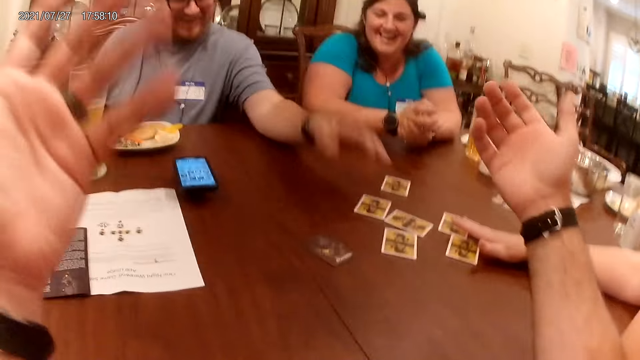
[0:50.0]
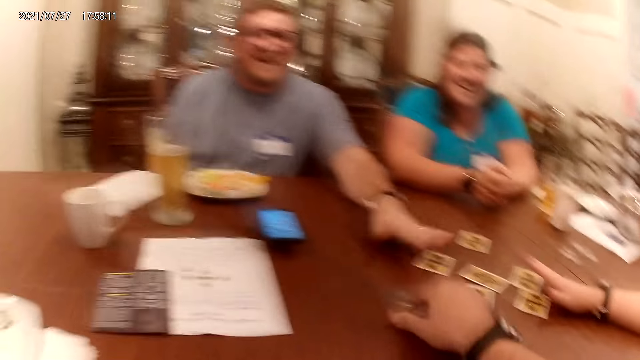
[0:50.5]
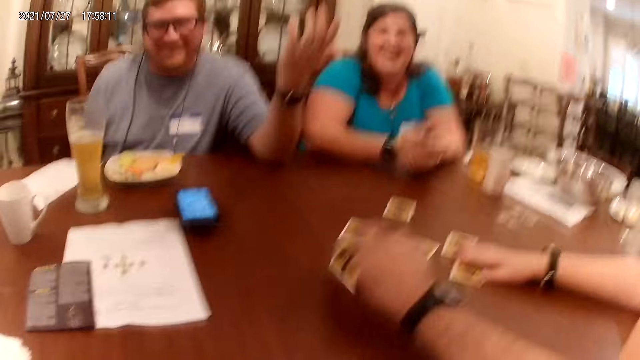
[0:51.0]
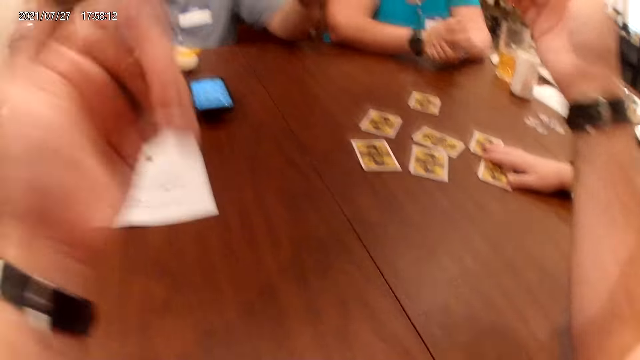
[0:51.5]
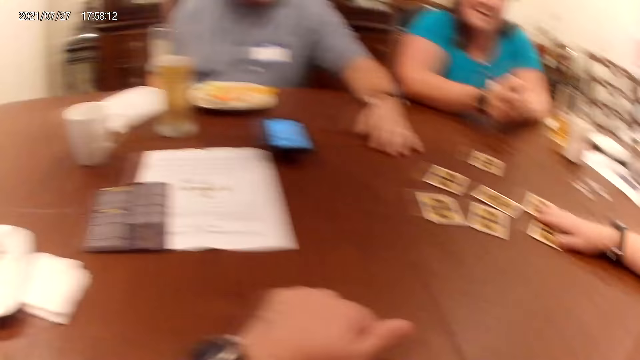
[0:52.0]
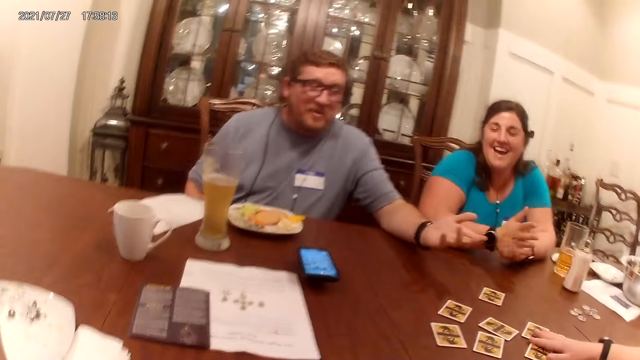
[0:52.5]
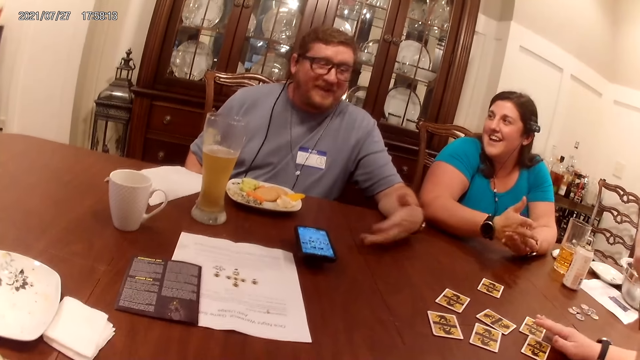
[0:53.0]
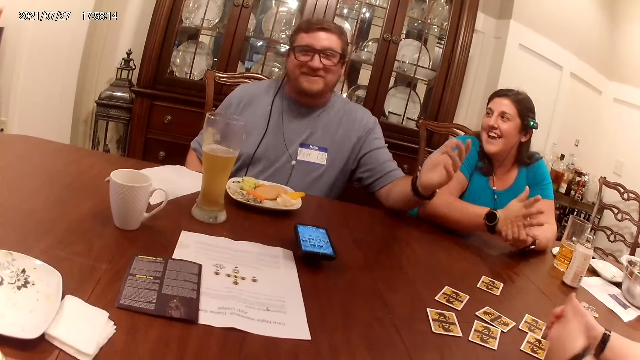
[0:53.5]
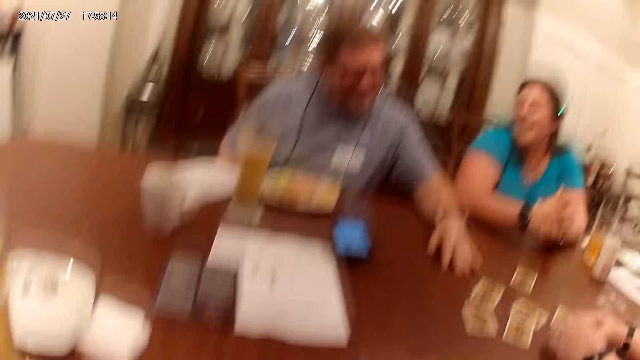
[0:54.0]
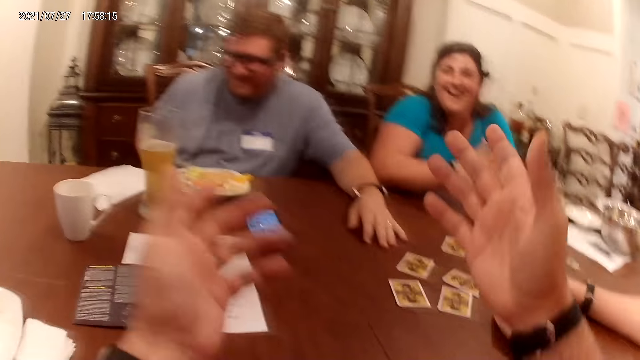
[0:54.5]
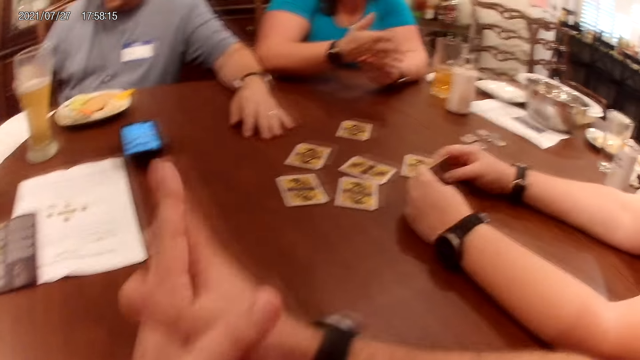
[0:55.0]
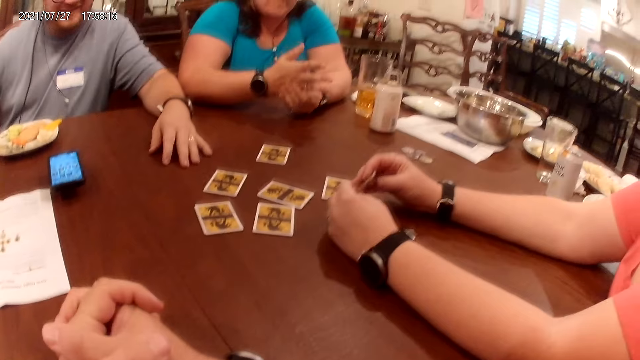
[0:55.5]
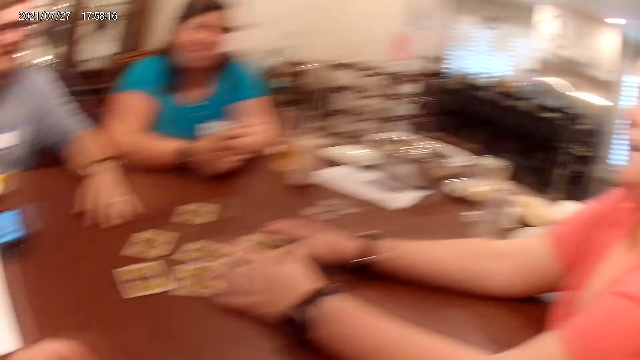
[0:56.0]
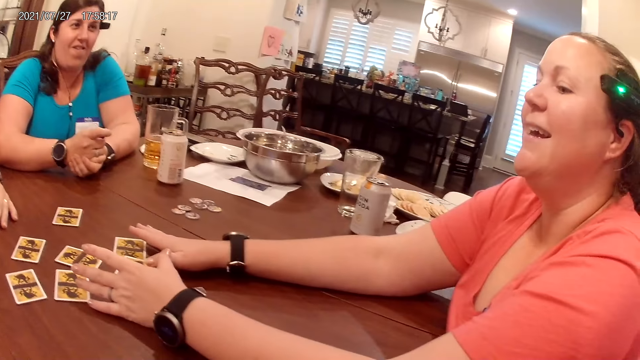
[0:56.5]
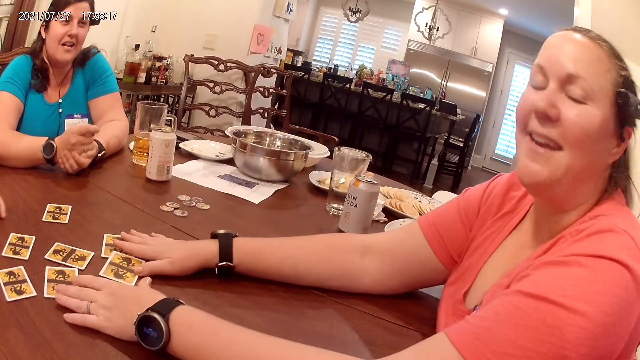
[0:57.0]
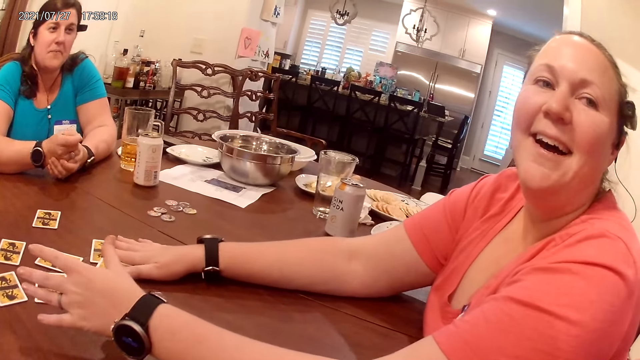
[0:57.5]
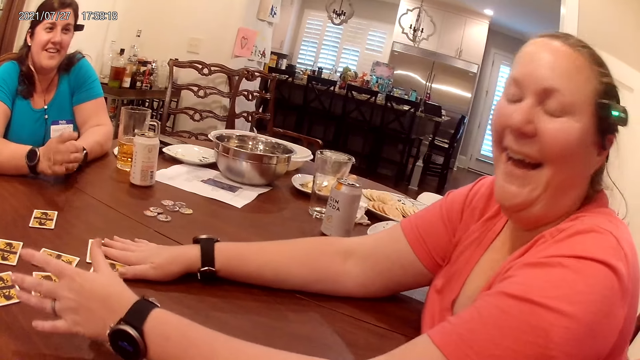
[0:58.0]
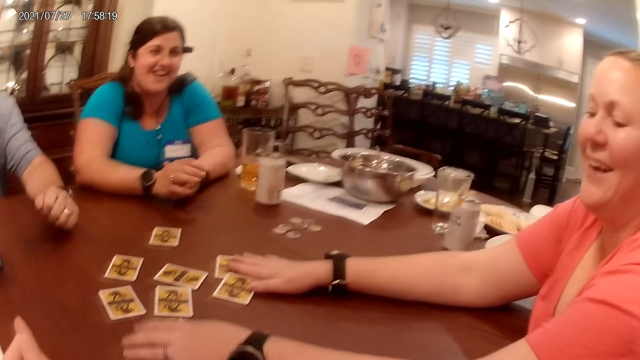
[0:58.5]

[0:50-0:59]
The camera wearer raises both hands. He speaks to a man, a woman, and another woman at a table. The man touches the card on the table with his left hand. The man removes his left hand from the card on the table. The camera wearer turns a card on the table with his right hand. He holds the card and takes the card. The man places his left hand on the table. The camera wearer raises both hands and places the left hand on the table. The man removes his left hand from the card on the table. The camera wearer speaks to the man, the first woman, and the other woman at the table. The man places his left hand on the table. The man speaks to the first woman, the other woman, and the camera wearer at the table. The camera wearer raises both hands and holds both hands together. The other woman speaks to the man, the first woman, and the camera wearer at the table. The camera wearer looks around.

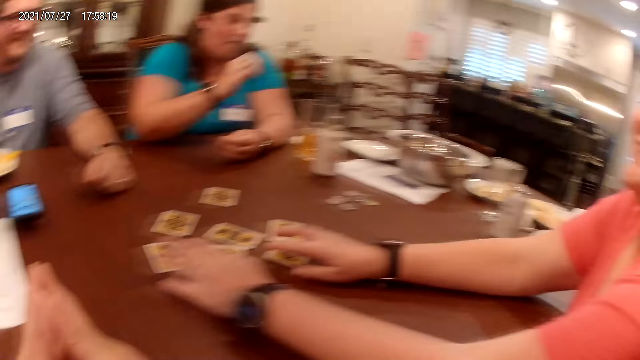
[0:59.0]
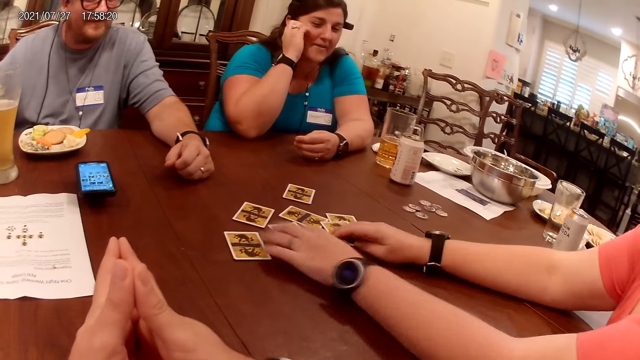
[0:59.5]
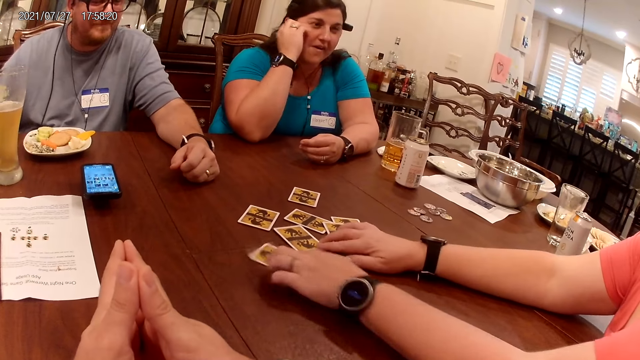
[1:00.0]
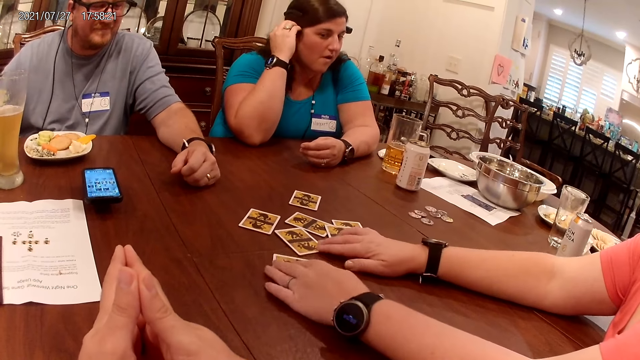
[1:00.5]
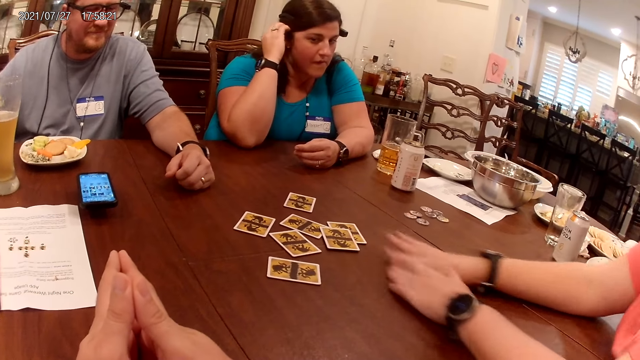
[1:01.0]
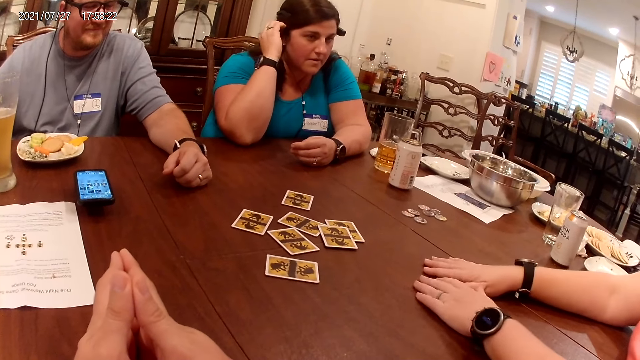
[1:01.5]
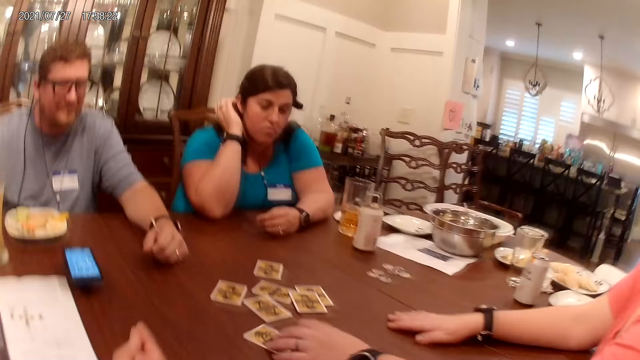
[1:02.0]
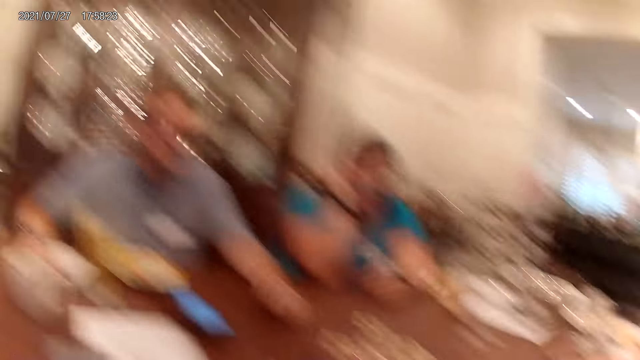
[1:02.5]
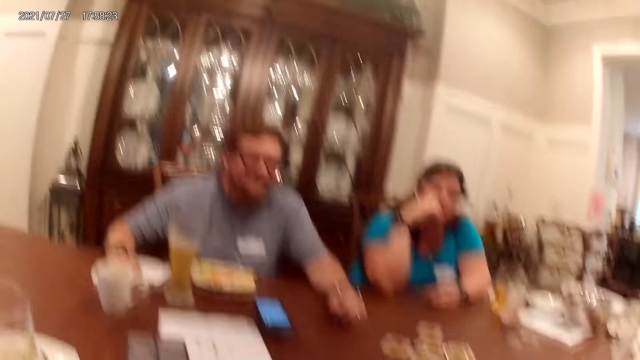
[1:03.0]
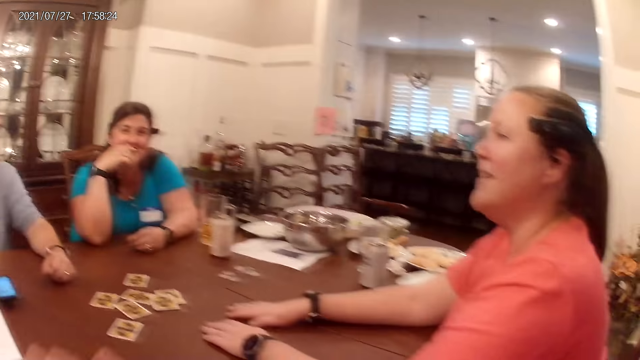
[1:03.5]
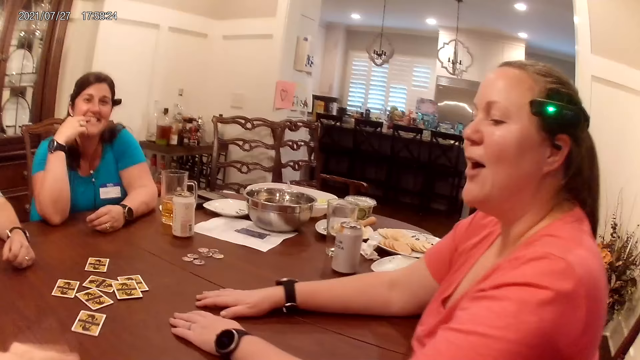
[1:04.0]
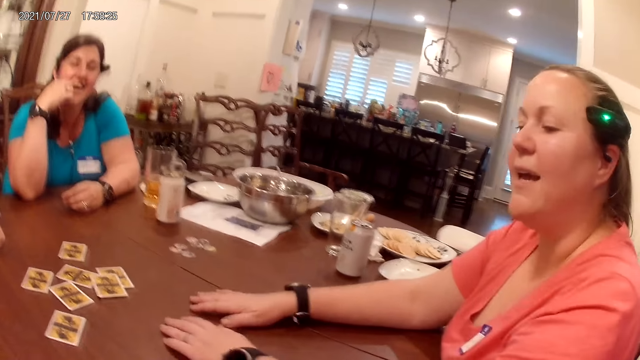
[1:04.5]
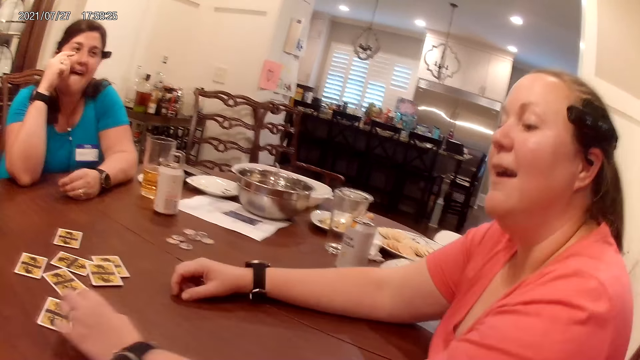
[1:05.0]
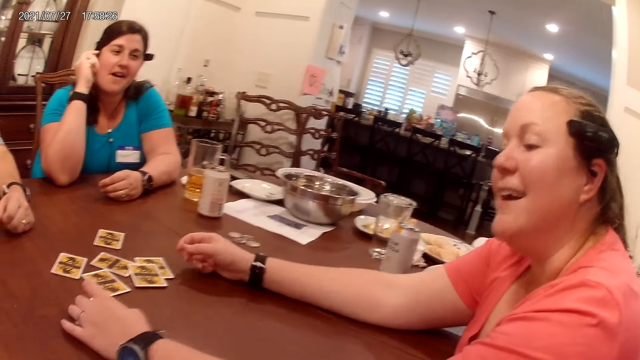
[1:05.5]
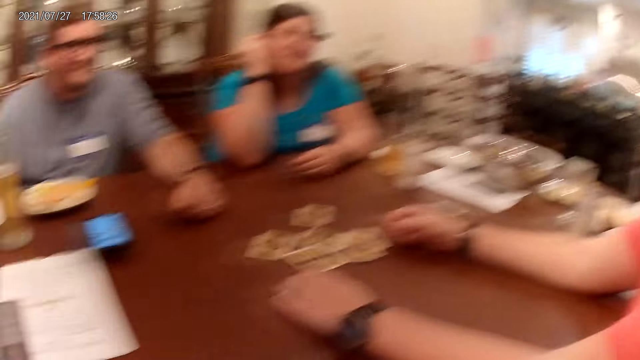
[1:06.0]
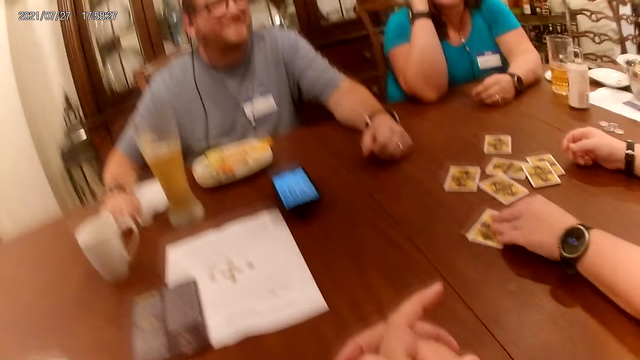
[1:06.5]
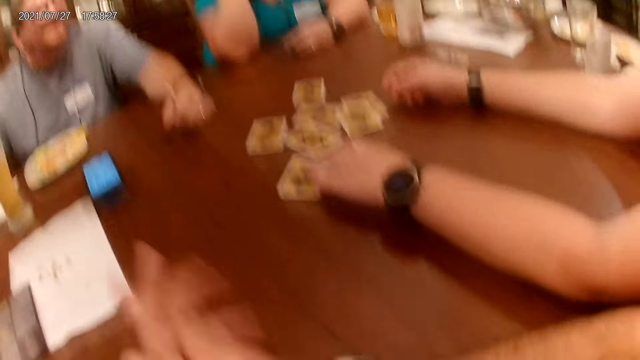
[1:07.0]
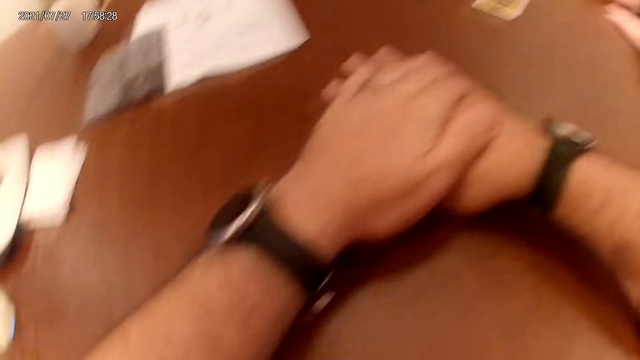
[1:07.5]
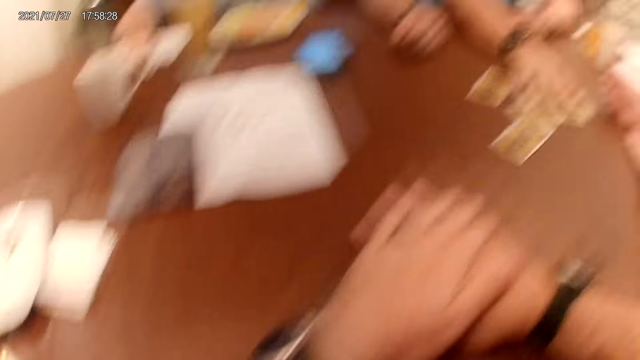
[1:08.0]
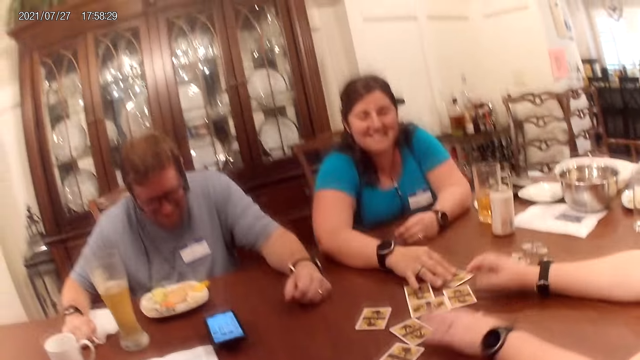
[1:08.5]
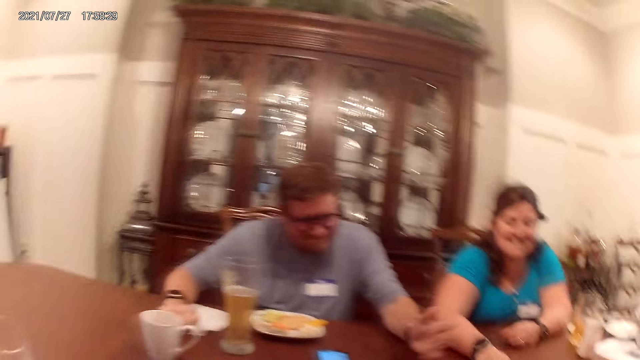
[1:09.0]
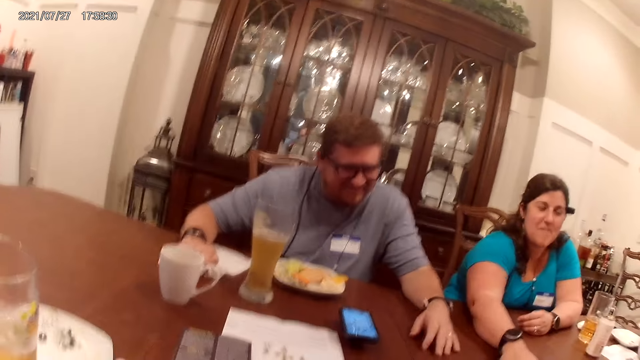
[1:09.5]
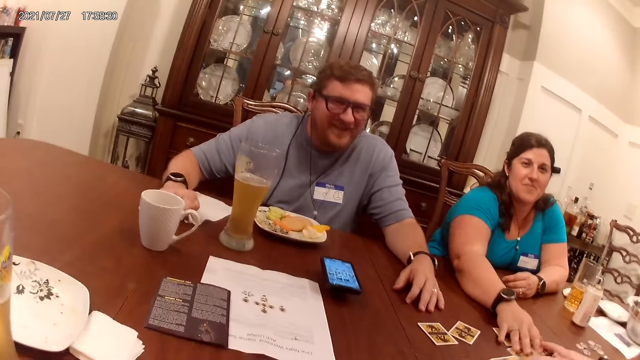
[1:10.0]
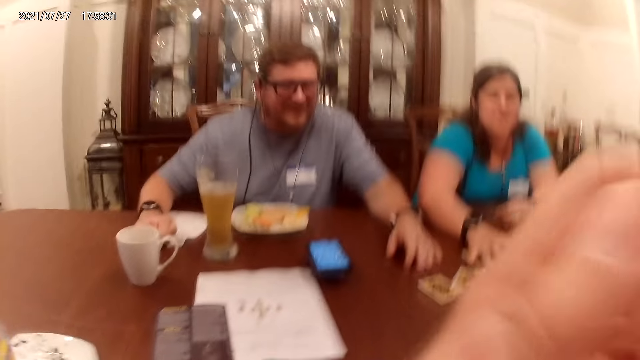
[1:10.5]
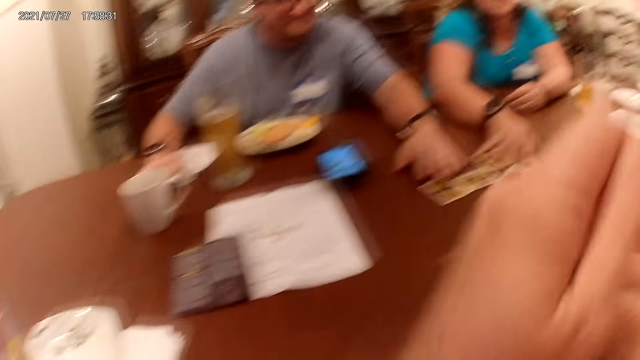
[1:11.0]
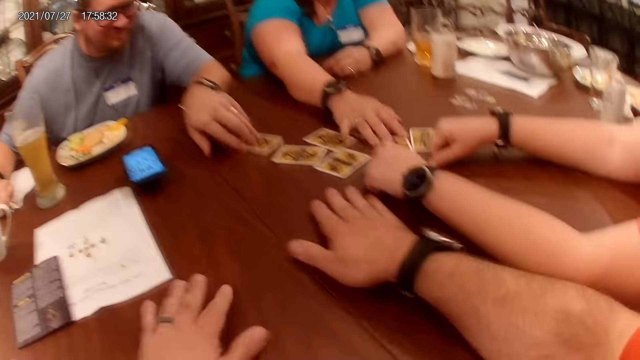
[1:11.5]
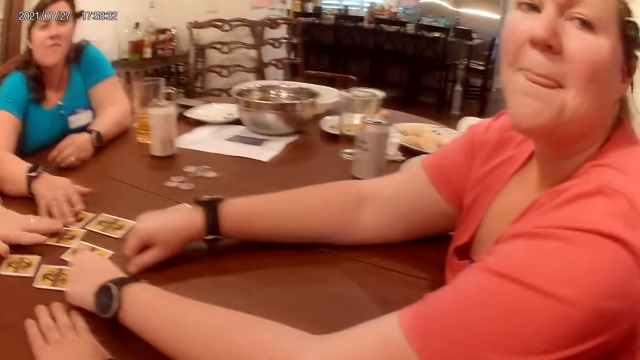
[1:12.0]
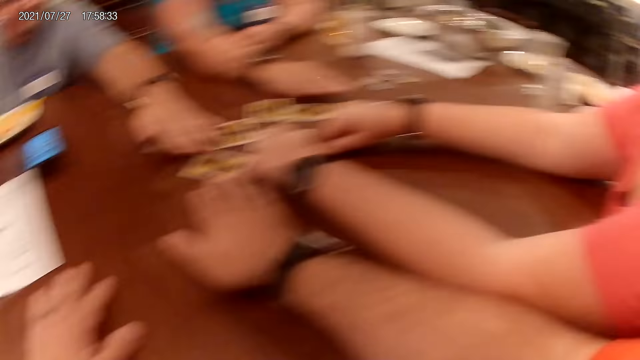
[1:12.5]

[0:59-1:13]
A woman adjusts the positions of the cards with both hands. The woman removes her hands from the cards on the table. The camera wearer holds both hands together. The woman touches the card on the table with her left hand. The camera wearer speaks to a man, another woman, and the first woman at a table. They look around. The first woman touches the card on the table with her left hand. The first woman removes her left hand from the card on the table. The camera wearer places both hands on the table. The other woman adjusts the position of the card on the table with her right hand. The camera wearer looks around. The first woman adjusts the position of the card on the table with both hands. The camera wearer speaks to the man, the other woman, and the first woman at the table. They raise both hands. The man adjusts the position of the card on the table with his left hand. The camera wearer places both hands on the table.
